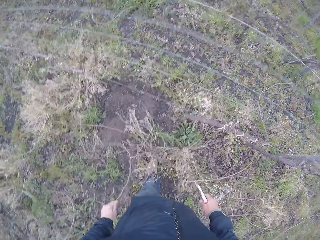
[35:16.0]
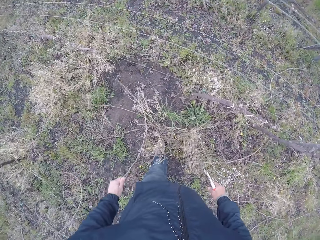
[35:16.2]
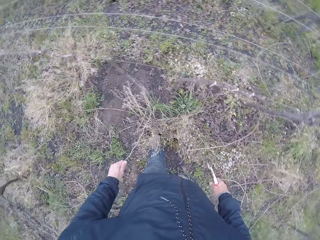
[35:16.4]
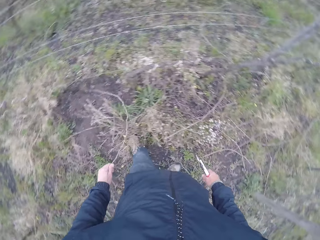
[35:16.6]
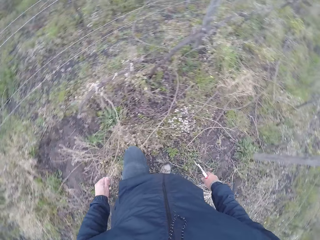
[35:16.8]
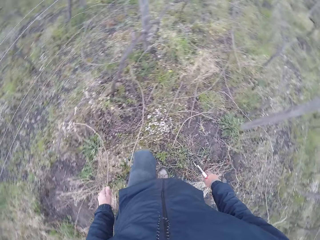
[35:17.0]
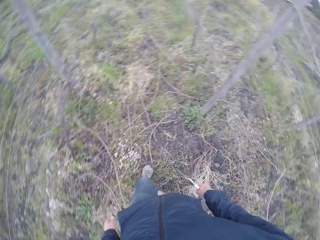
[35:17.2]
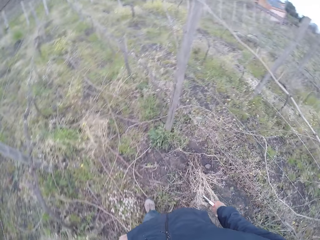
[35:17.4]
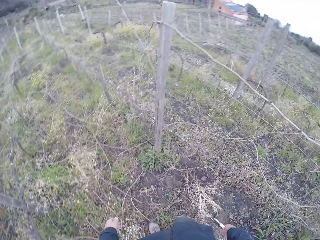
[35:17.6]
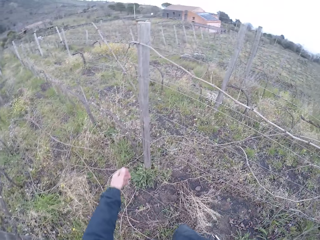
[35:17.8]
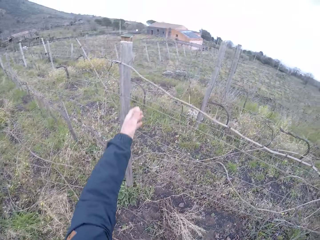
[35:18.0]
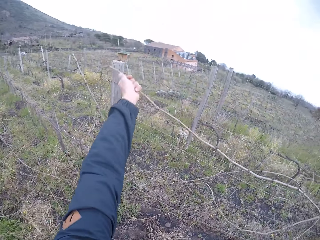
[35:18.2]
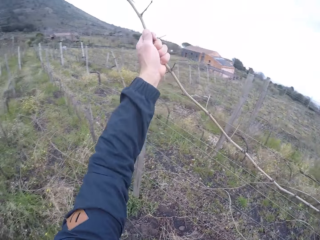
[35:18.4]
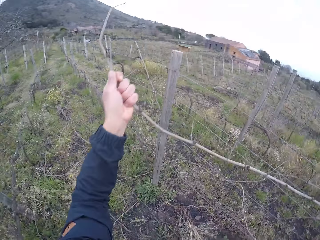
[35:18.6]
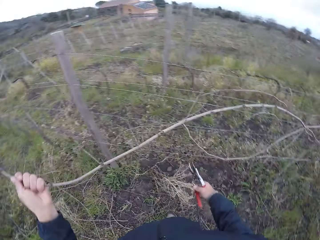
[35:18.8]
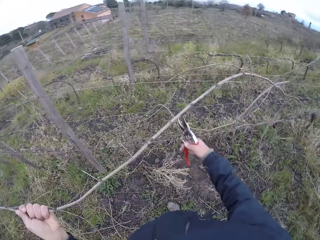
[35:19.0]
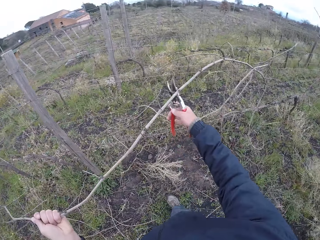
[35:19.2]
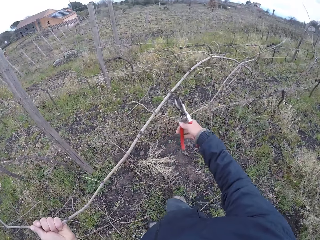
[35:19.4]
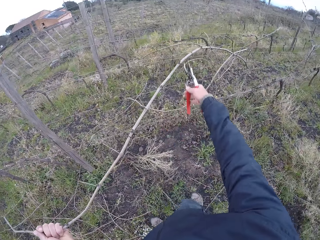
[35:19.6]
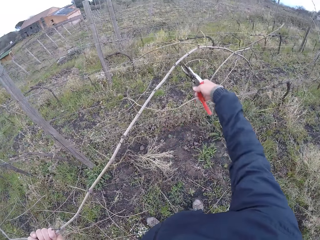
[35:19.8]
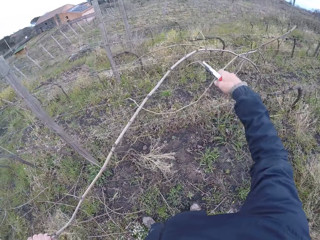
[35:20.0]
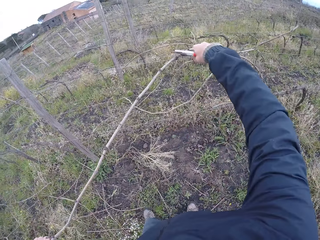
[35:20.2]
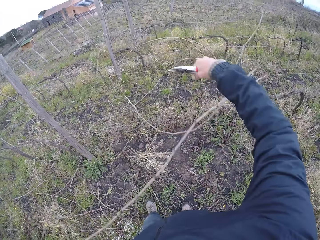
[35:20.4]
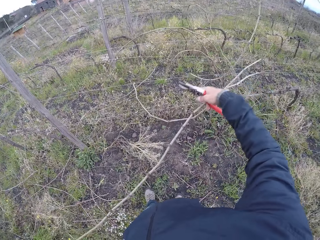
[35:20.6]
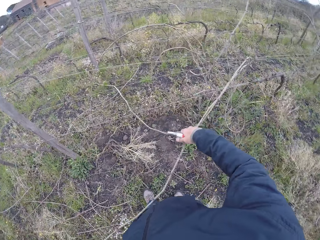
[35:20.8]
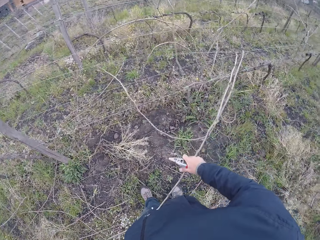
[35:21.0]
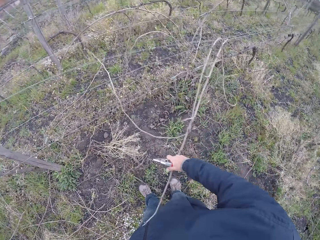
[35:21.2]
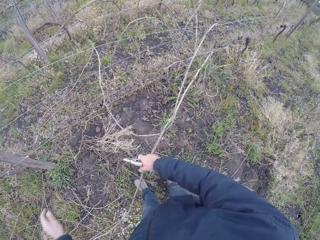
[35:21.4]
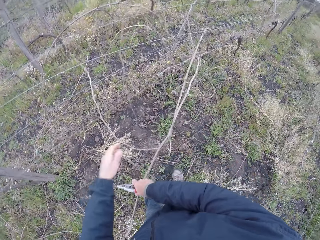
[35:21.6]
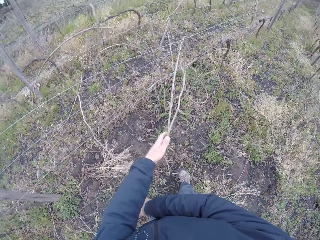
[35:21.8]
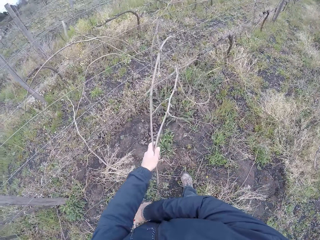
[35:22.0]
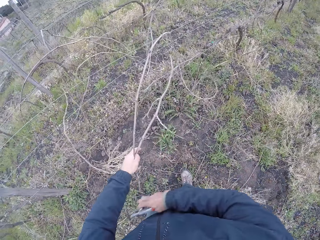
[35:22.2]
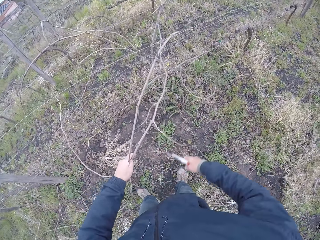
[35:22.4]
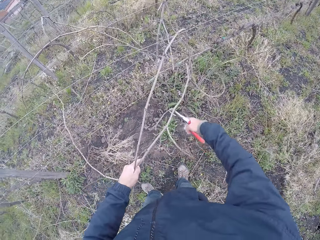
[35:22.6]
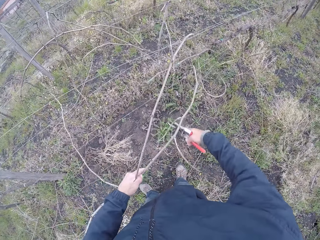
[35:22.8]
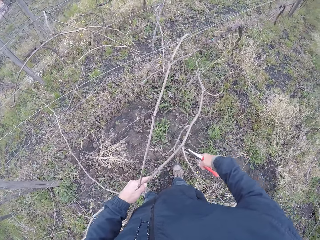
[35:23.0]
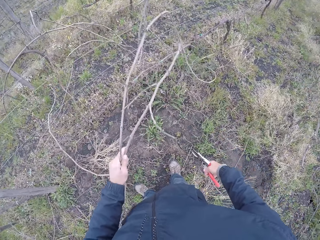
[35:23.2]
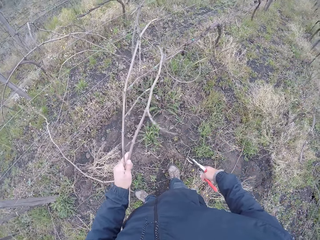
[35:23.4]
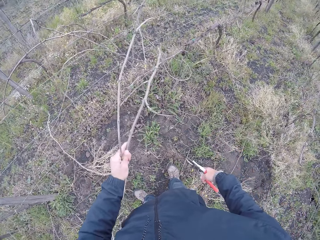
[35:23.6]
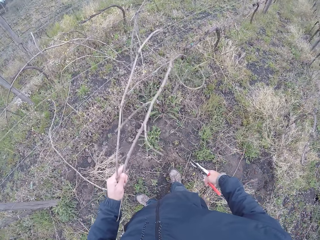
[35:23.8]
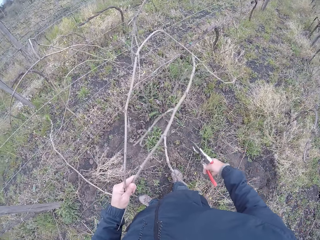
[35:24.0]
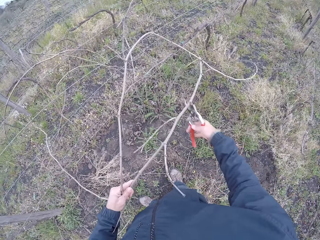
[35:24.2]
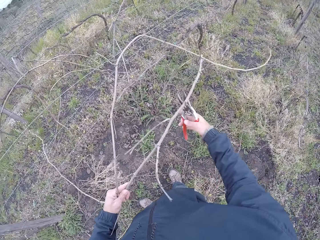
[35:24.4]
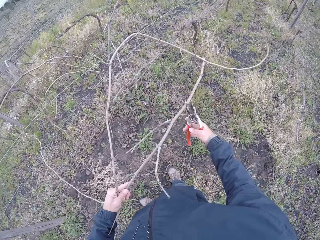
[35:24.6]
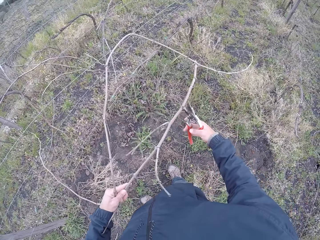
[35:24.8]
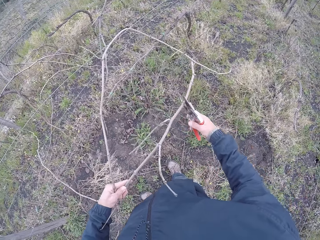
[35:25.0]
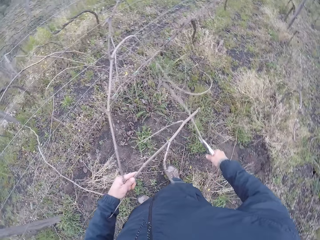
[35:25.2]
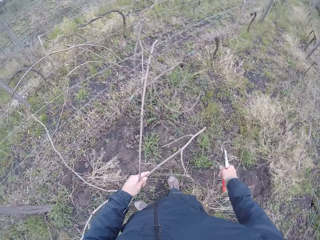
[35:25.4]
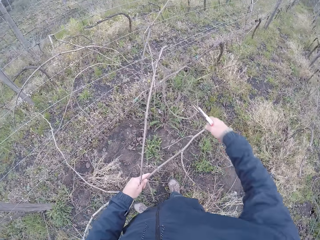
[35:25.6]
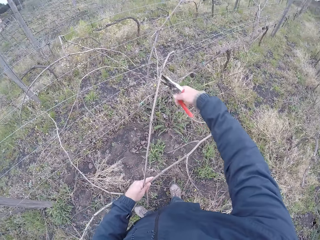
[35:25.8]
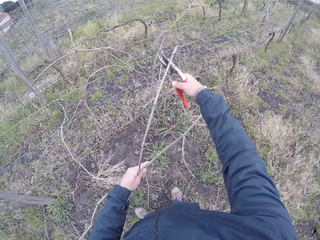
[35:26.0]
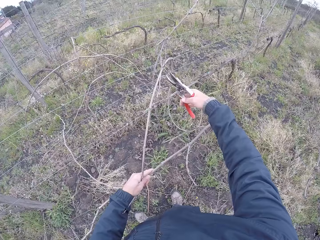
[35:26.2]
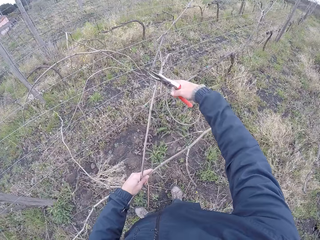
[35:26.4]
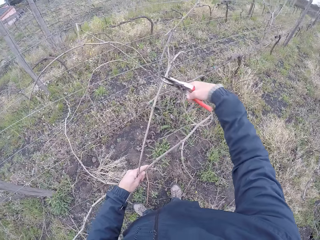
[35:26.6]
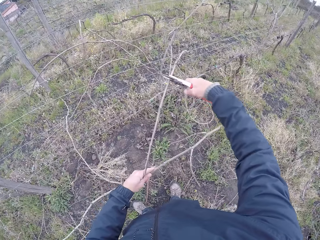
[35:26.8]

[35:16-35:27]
The camera wearer pulls a twig with his left hand from the barb wire. He moves around. He pulls a twig with his left hand from the barb wire. He trims the twig with the pruning shear in his right hand. He trims the stick with the pruner shear. He cuts the sticks with the pruner shear.

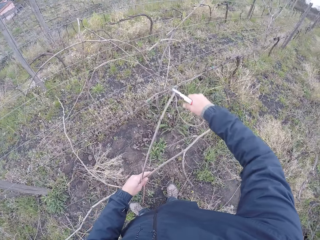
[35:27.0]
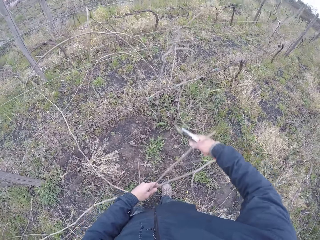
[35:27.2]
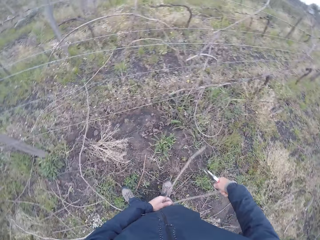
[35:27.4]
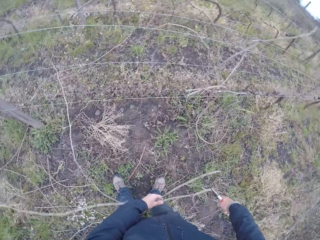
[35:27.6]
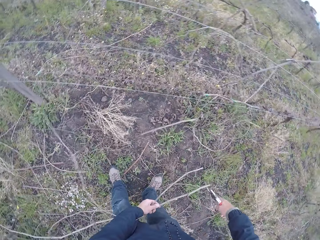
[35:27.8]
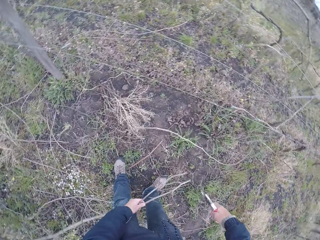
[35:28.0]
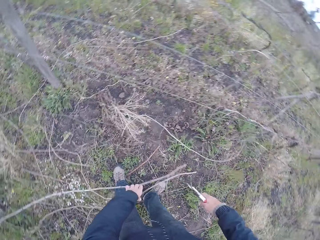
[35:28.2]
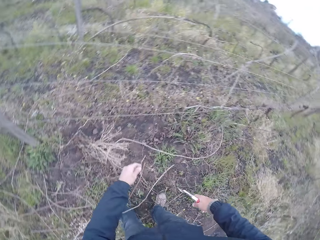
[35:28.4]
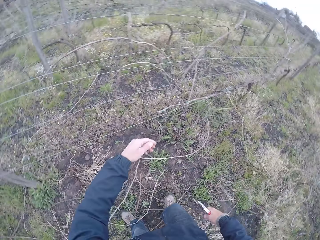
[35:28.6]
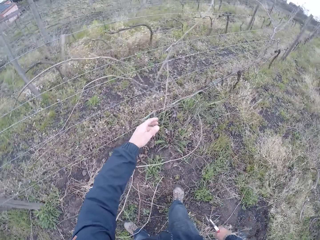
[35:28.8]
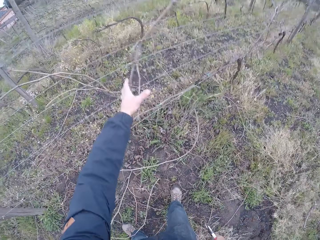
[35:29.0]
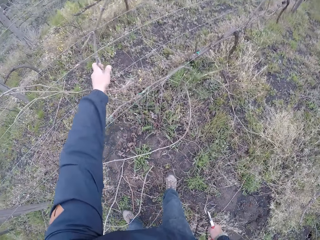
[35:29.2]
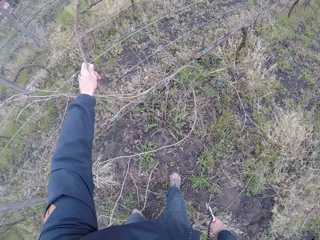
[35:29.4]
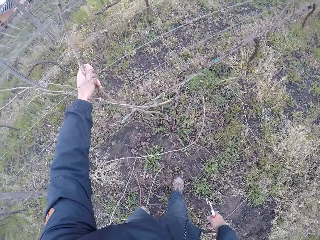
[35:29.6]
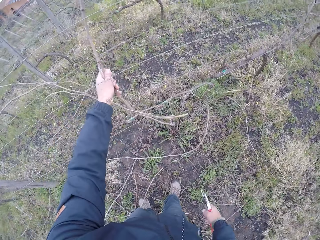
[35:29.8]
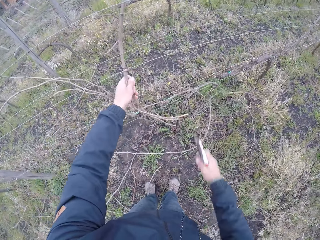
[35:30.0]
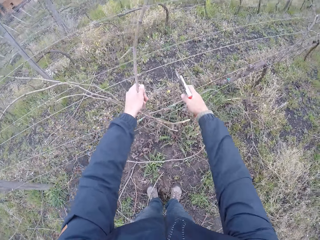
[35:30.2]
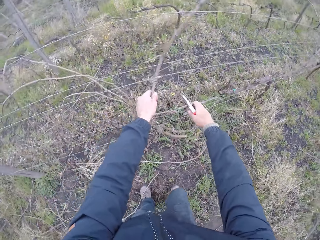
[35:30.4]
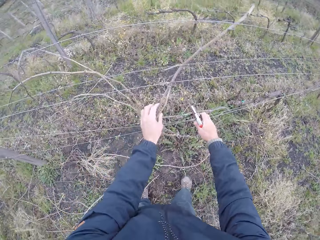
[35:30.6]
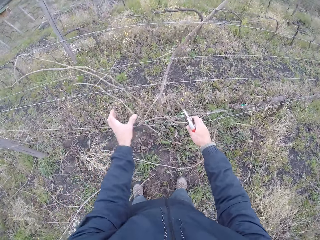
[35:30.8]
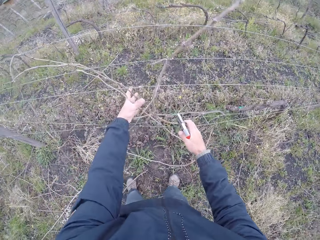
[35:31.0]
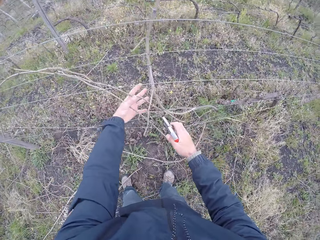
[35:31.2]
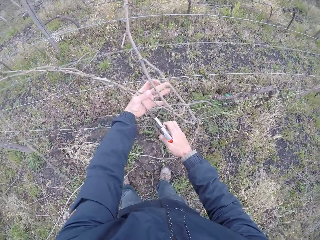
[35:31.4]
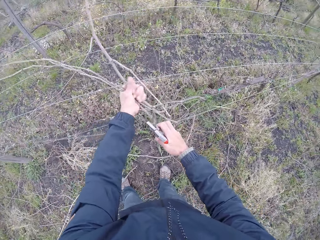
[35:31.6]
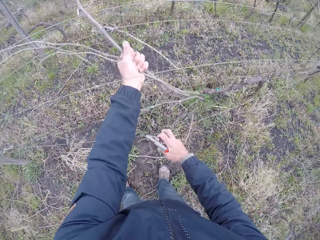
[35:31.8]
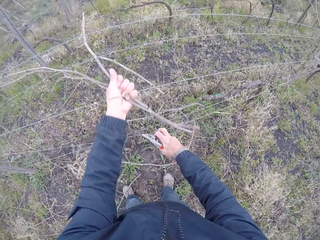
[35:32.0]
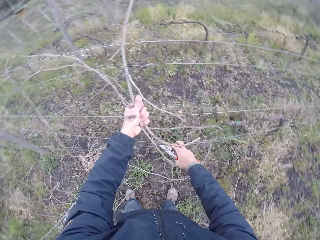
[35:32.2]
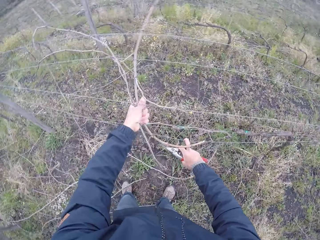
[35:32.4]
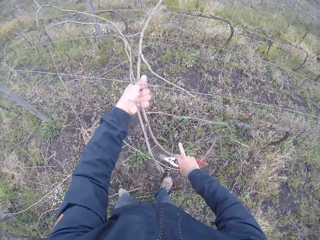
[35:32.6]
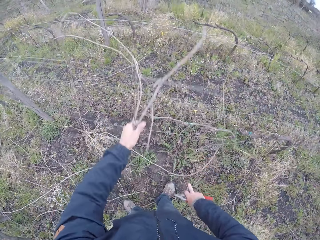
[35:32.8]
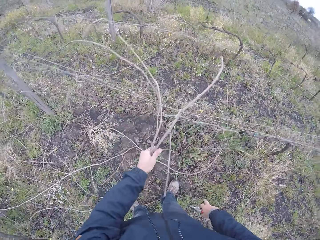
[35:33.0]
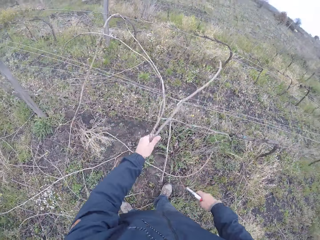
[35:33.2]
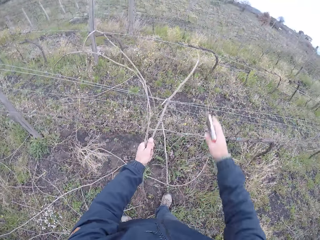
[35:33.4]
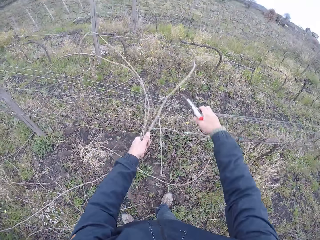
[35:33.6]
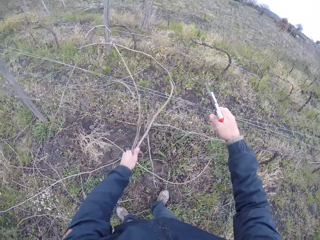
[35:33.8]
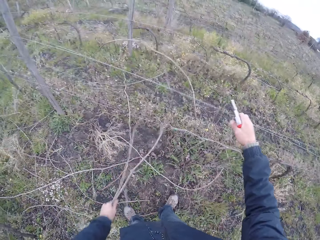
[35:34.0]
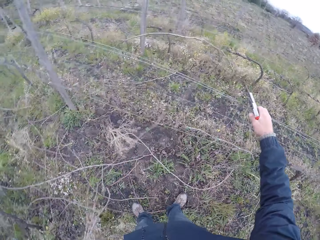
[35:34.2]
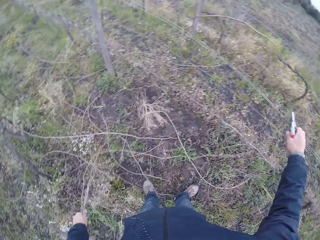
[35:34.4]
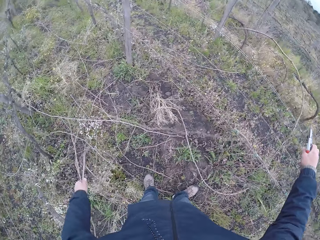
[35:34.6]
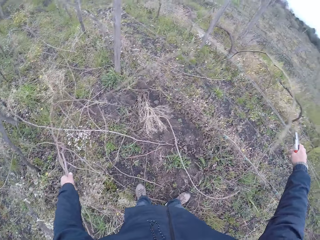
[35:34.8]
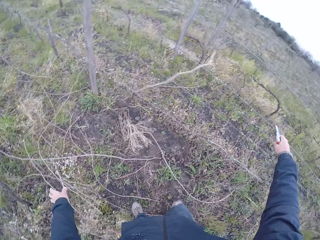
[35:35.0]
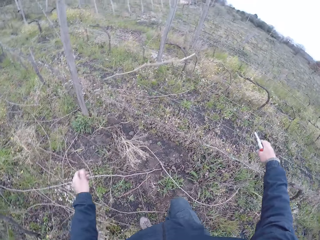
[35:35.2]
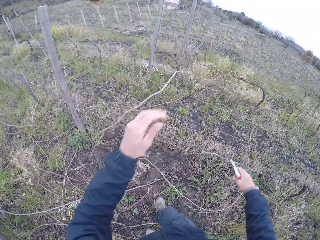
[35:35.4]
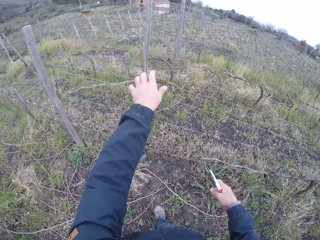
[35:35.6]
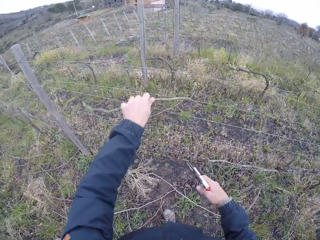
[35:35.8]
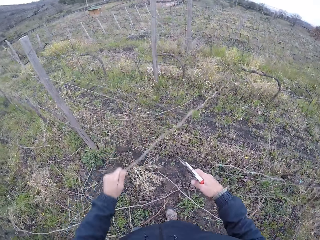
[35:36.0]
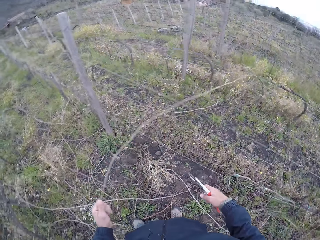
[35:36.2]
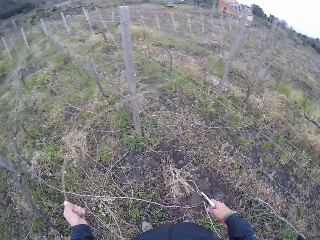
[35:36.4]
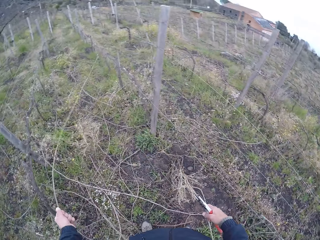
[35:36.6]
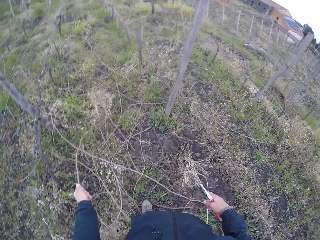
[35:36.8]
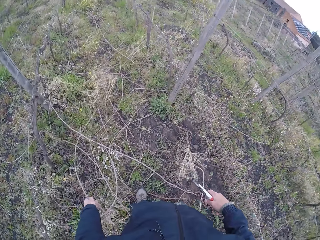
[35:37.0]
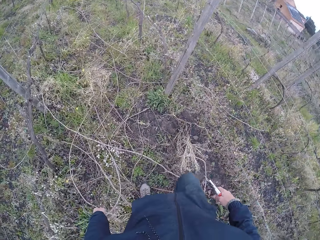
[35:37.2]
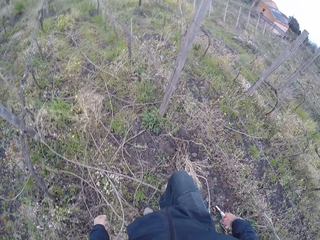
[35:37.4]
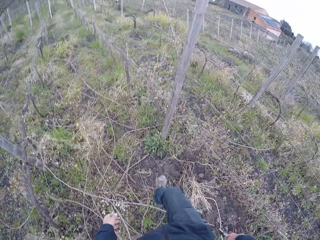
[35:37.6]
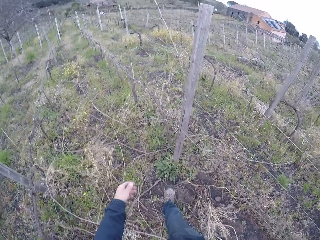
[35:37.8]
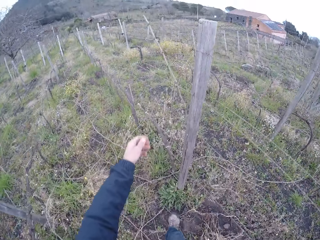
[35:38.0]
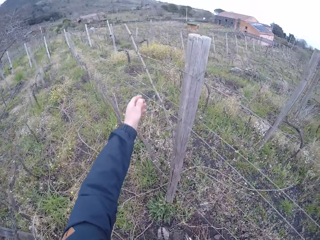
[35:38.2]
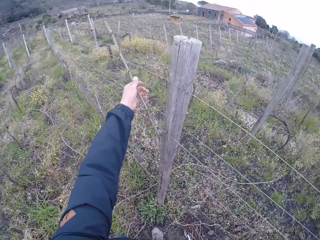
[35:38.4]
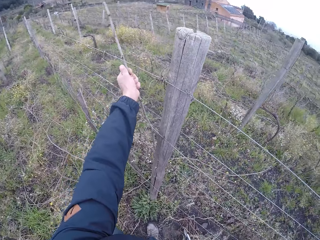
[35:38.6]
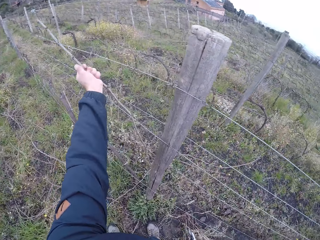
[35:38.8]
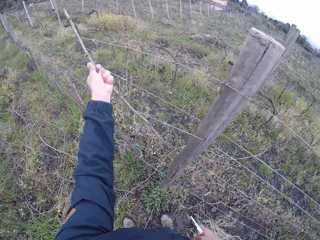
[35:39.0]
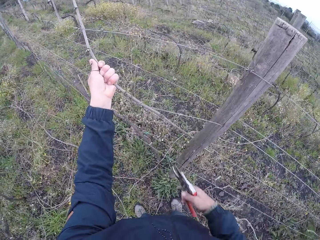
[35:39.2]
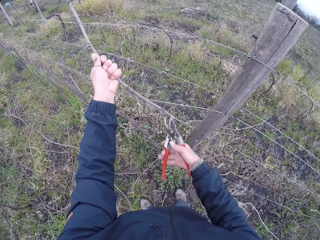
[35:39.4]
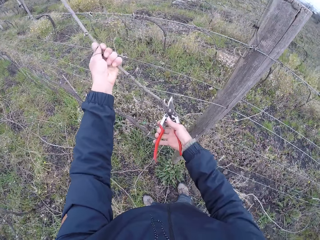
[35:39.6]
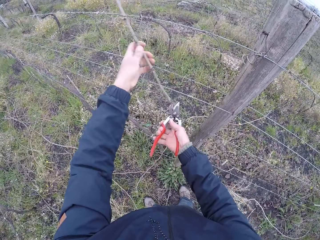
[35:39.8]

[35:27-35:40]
The camera wearer drops the twig to the ground with his left hand. He pulls some twigs with his left hand from the barb wire. He drops the twigs to the ground with his left hand. He pulls a twig with his left hand from the barb wire. He drops the twig to the ground with his right hand. He moves around. He pulls a twig with his left hand from the barb wire.
